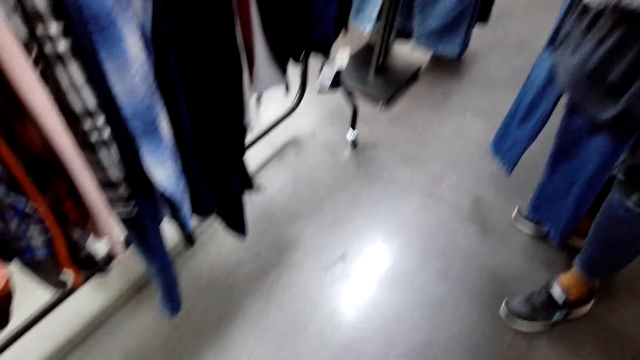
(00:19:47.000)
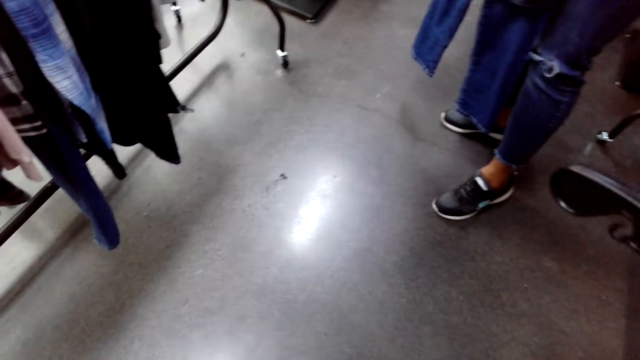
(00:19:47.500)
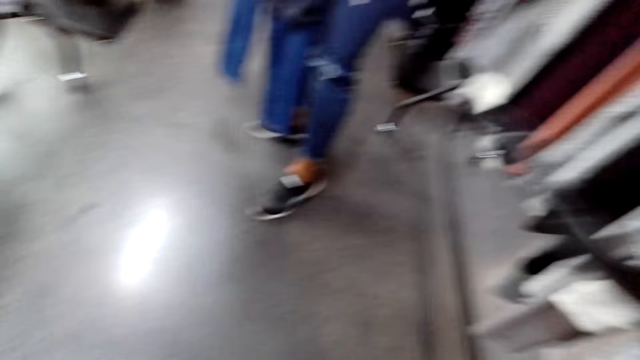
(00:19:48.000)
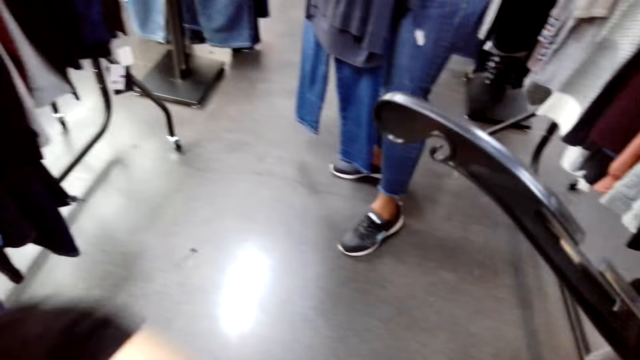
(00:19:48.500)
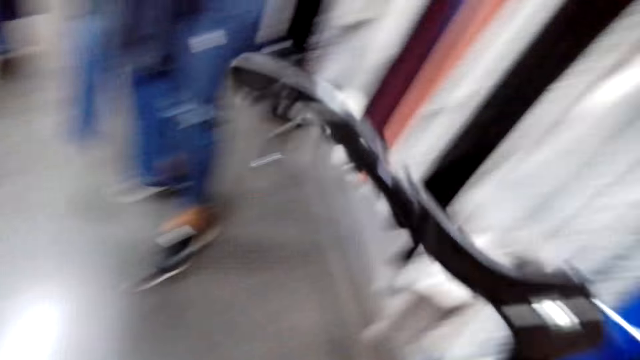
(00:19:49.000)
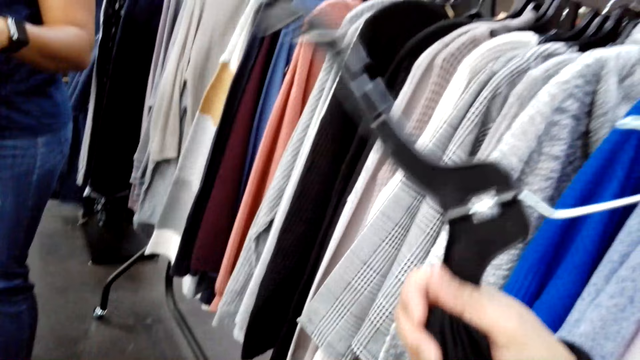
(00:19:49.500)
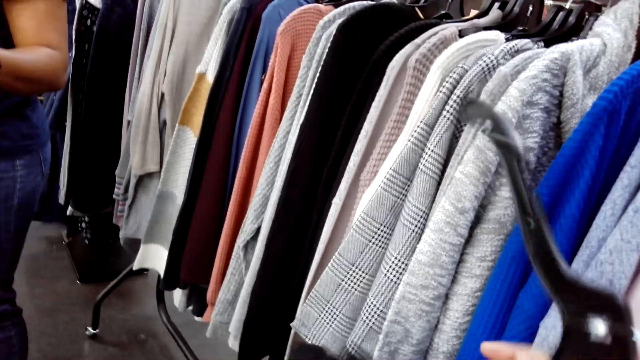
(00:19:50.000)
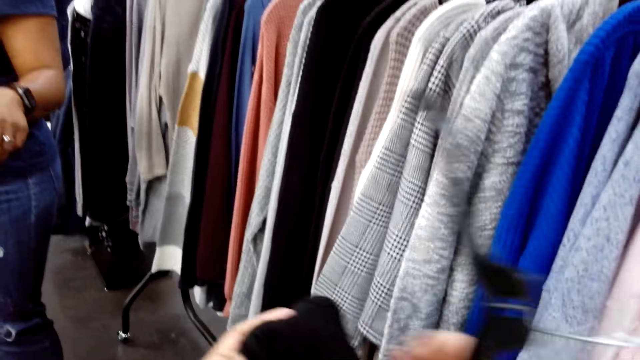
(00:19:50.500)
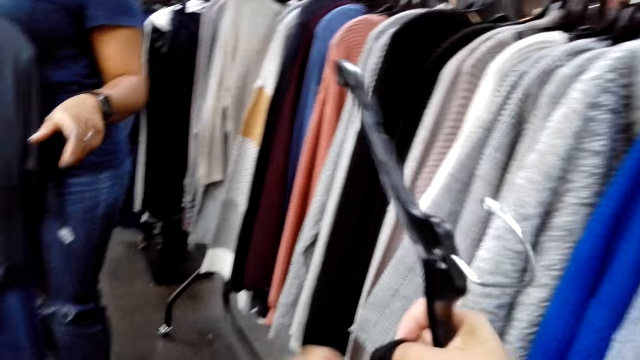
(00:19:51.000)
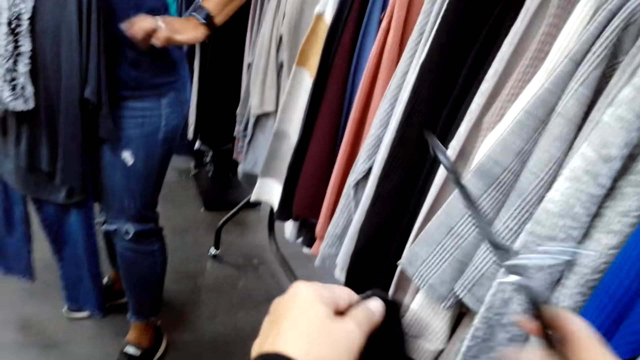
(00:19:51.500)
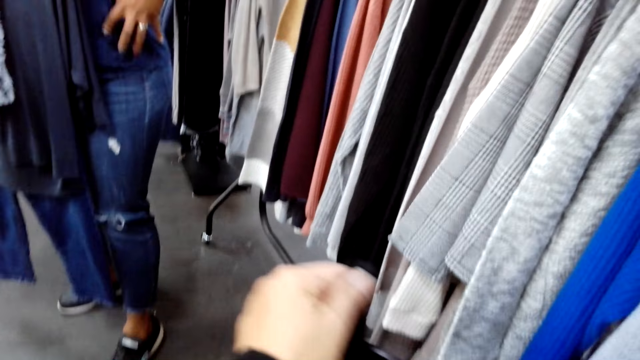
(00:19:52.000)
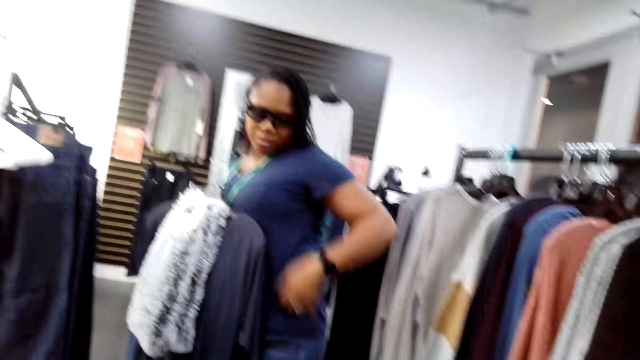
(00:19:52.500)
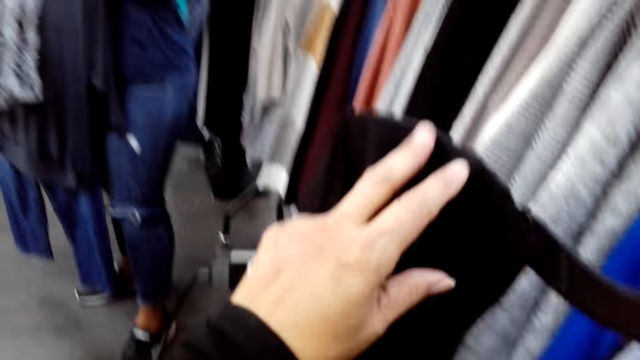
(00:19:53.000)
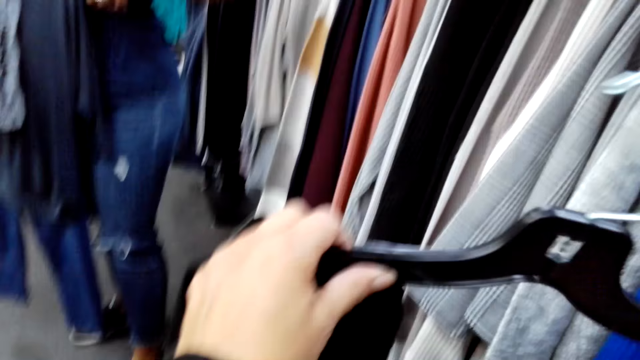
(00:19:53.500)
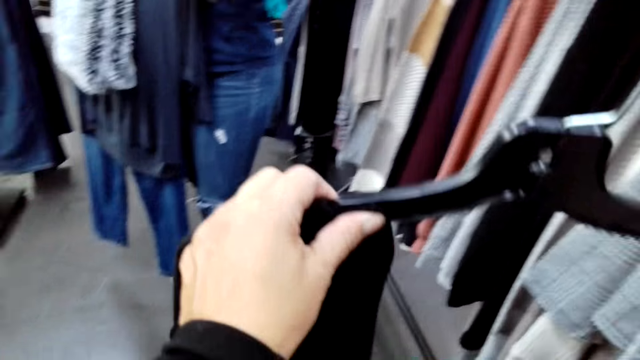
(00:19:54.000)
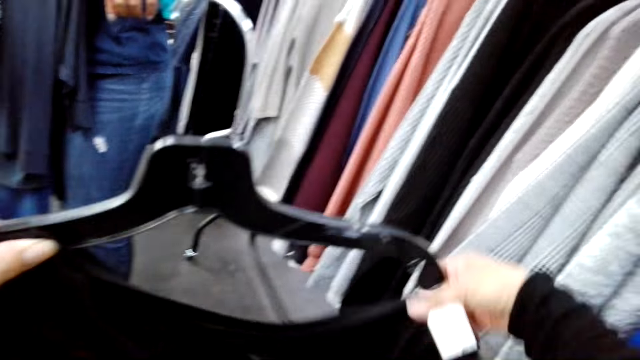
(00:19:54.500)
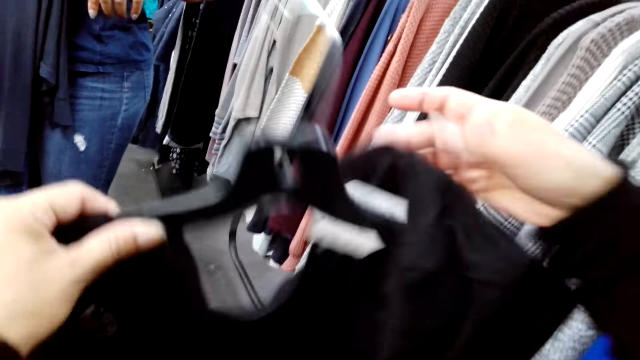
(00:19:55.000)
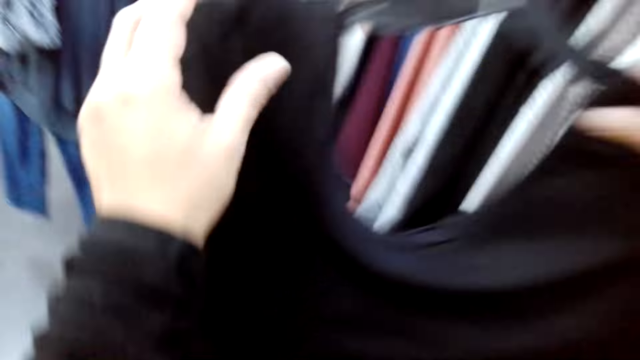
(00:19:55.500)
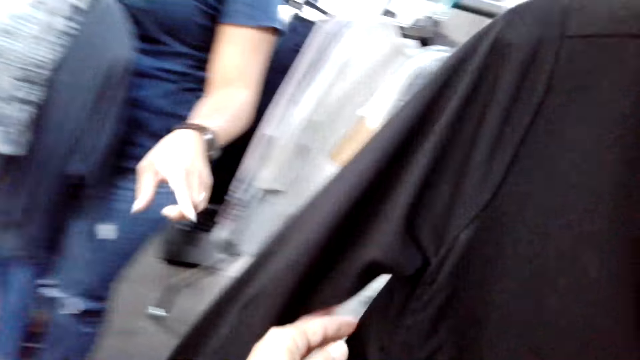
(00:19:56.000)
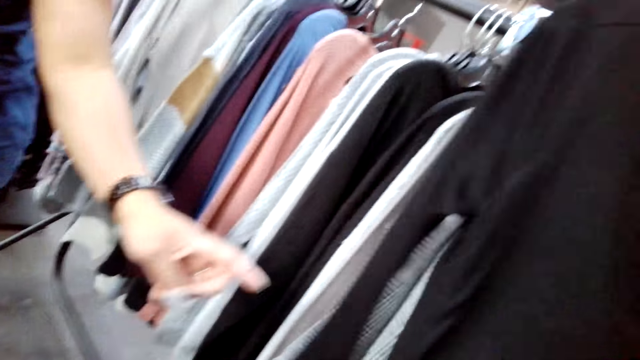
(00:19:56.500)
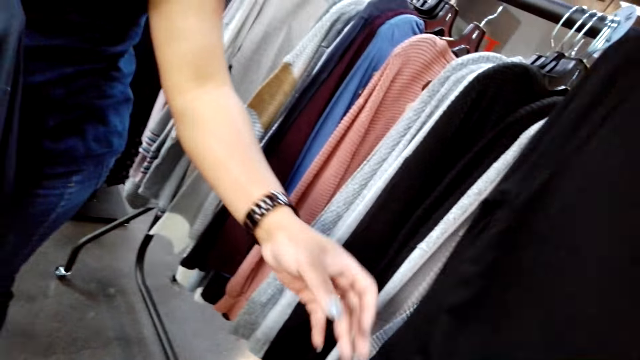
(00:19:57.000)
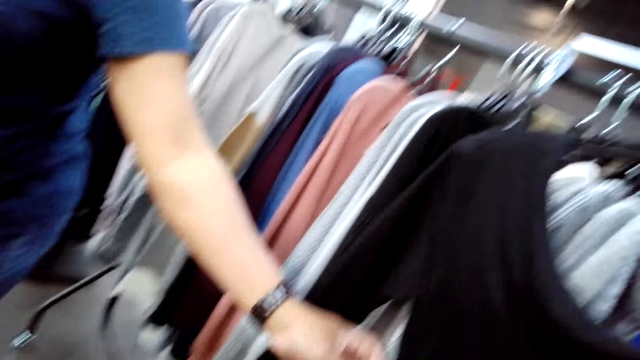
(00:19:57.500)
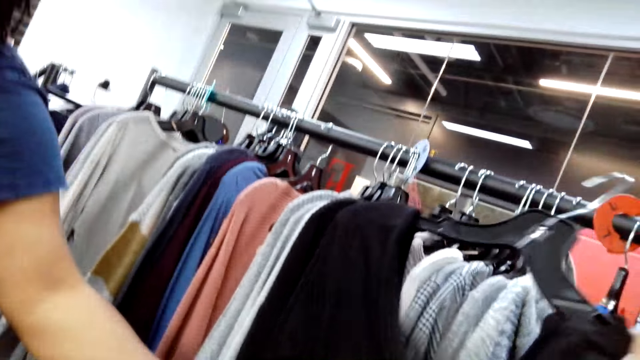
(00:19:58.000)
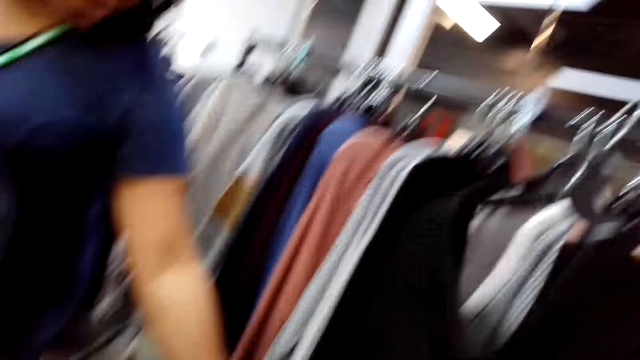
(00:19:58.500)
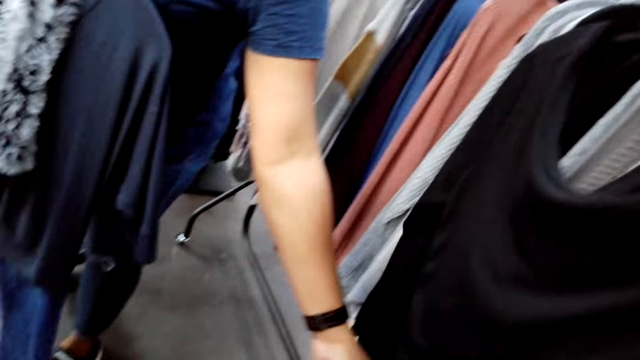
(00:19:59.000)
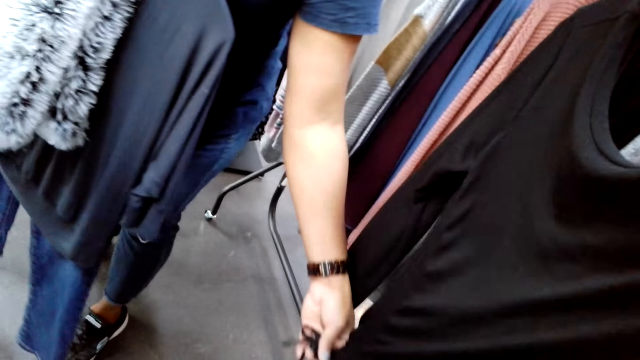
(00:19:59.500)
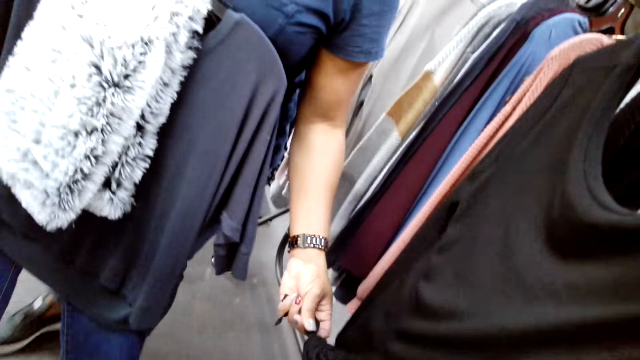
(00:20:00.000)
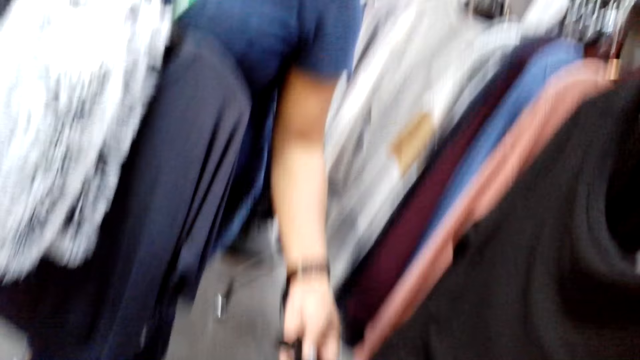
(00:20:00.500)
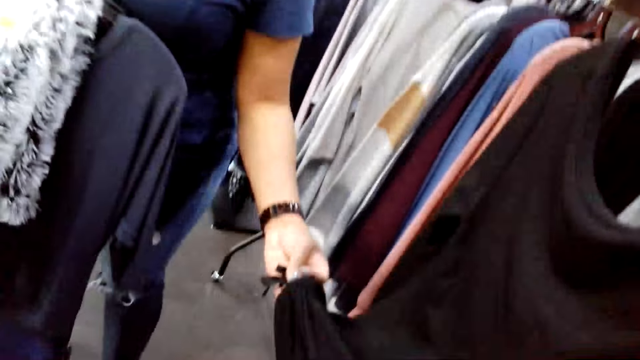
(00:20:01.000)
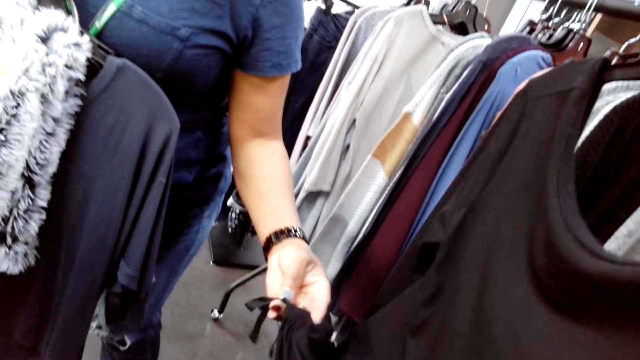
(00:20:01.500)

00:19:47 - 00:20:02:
The camera wearer holds a hanger. They put the hanger in the clothes. A woman moves a hand. The camera wearer puts the clothes on the hanger. The woman holds the clothes with a hand.

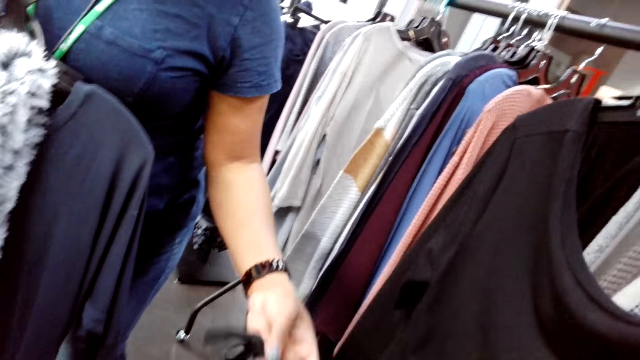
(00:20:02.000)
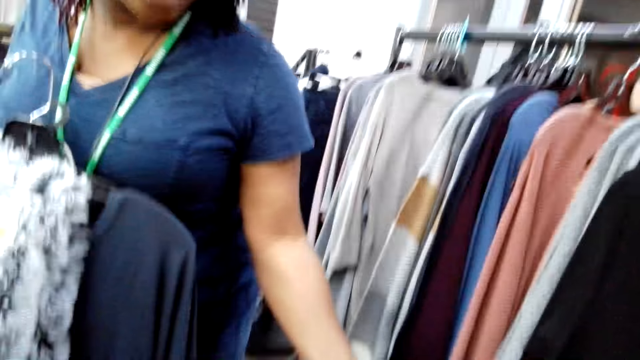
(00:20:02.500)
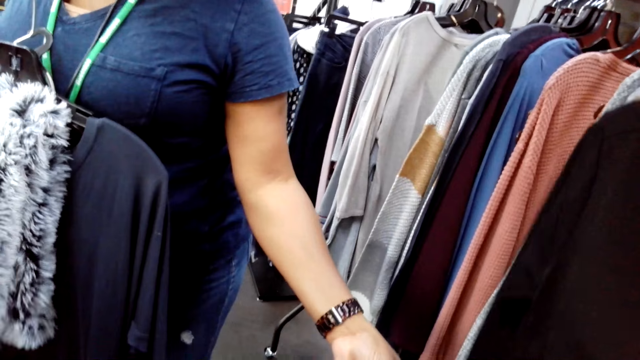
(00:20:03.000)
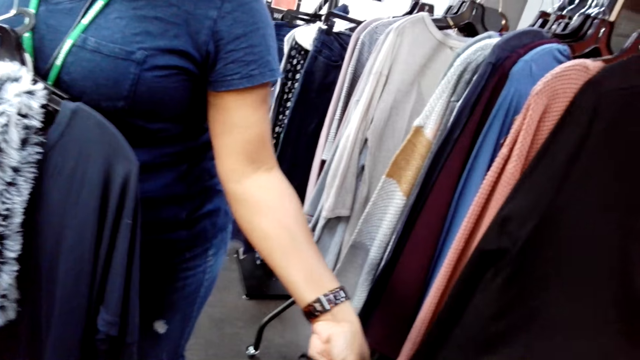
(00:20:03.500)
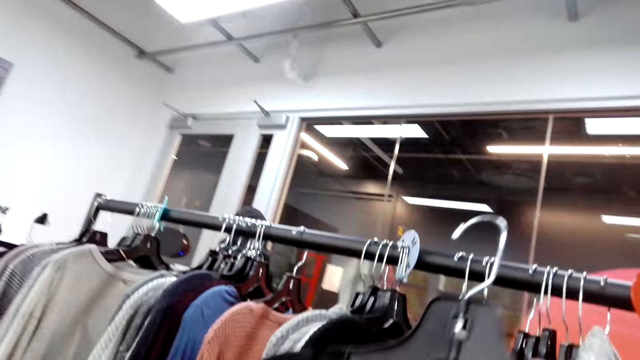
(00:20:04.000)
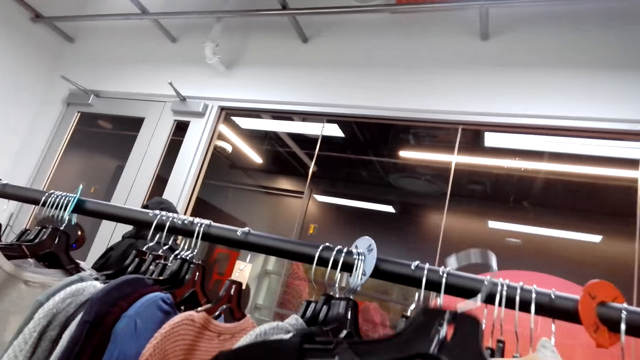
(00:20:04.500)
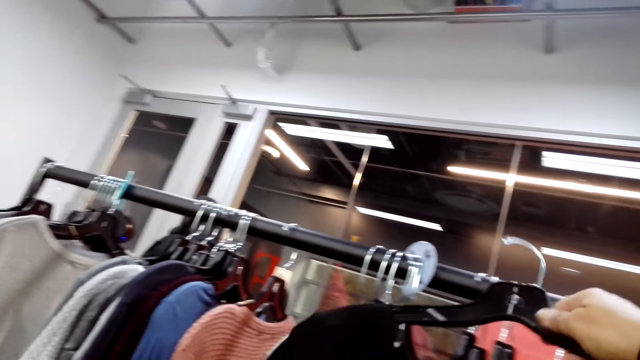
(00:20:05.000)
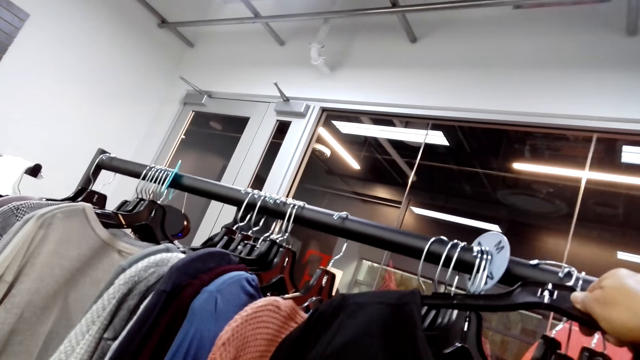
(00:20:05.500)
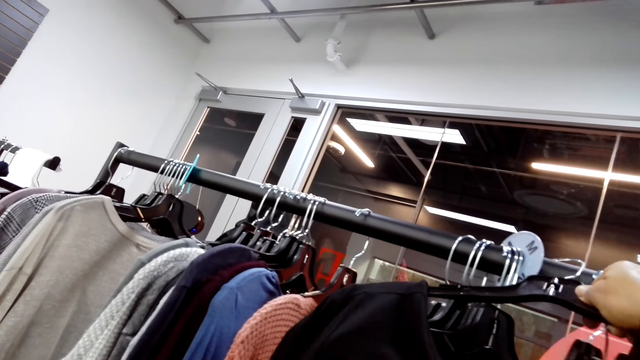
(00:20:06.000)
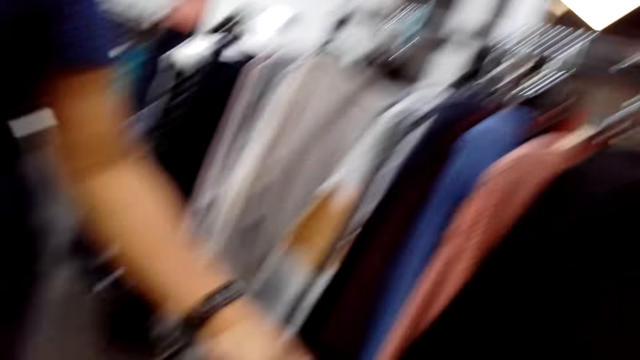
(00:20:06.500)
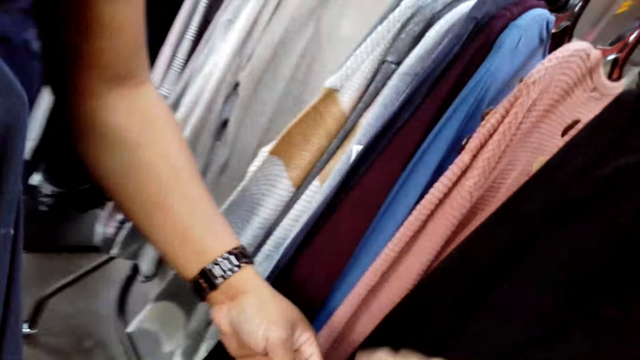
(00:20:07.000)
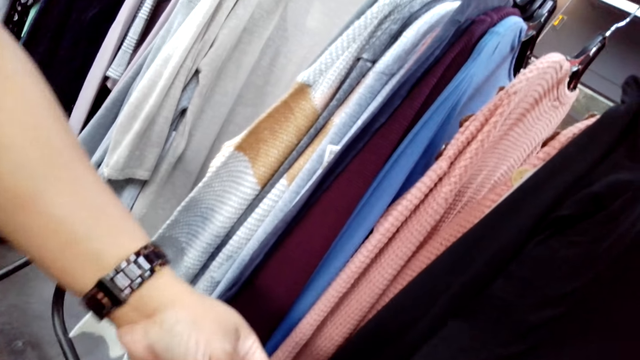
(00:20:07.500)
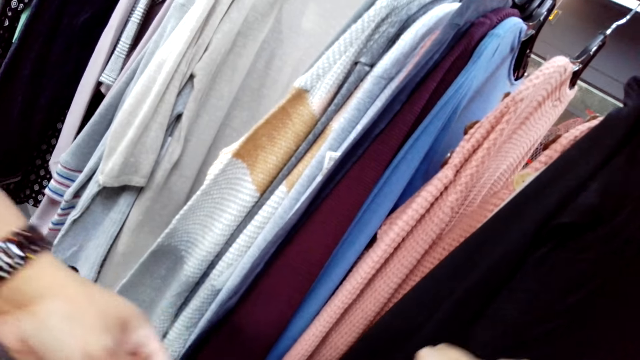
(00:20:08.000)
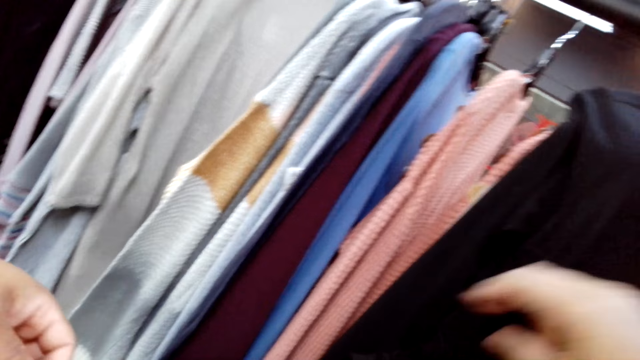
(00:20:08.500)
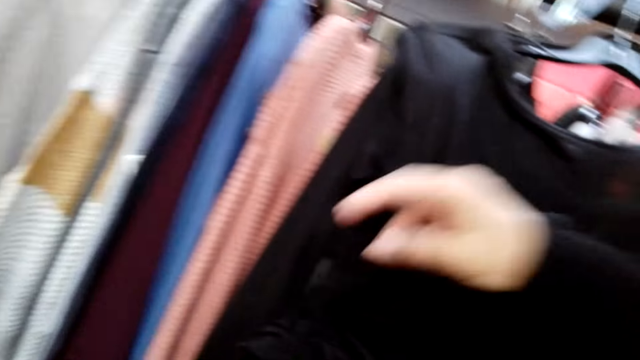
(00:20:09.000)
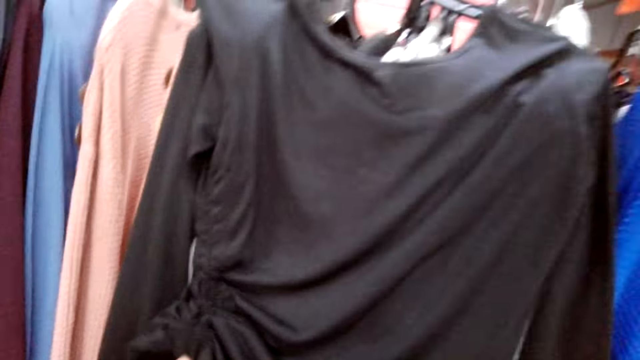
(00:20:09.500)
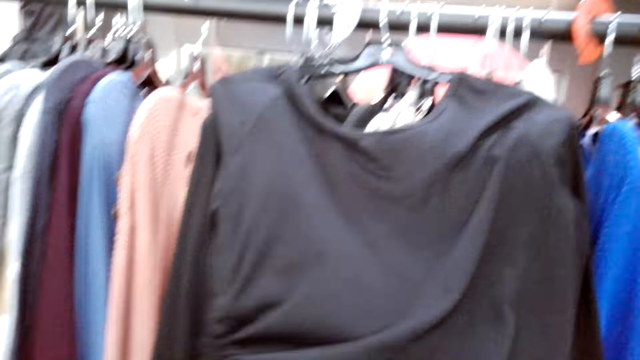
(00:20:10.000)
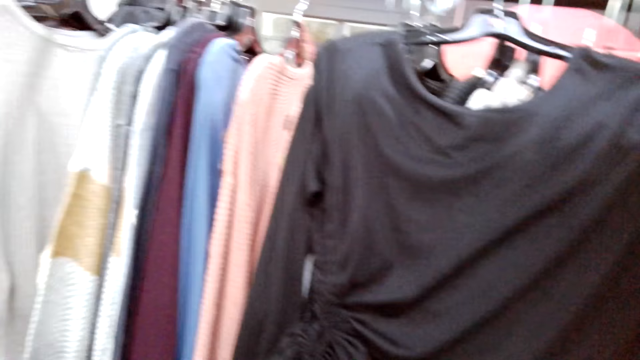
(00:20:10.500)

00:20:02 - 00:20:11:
The camera wearer hangs the clothes on a hanger stand. A woman holds clothes. The camera wearer moves a hand.
